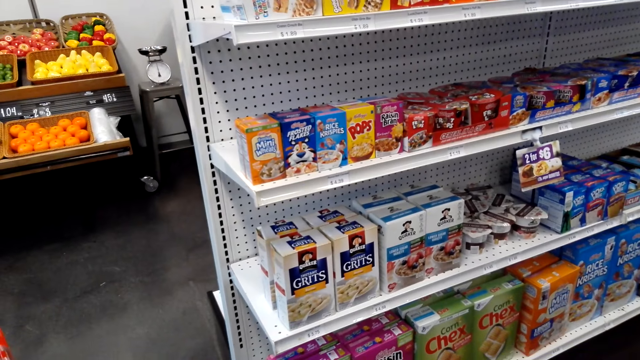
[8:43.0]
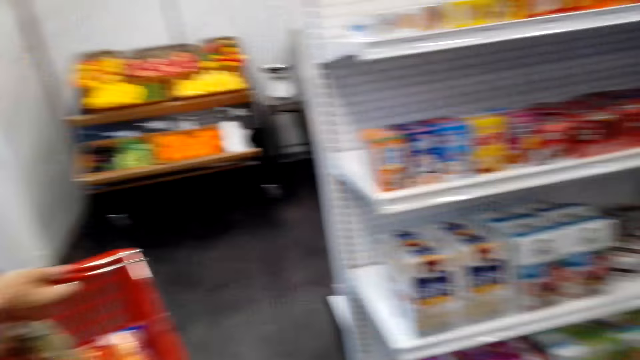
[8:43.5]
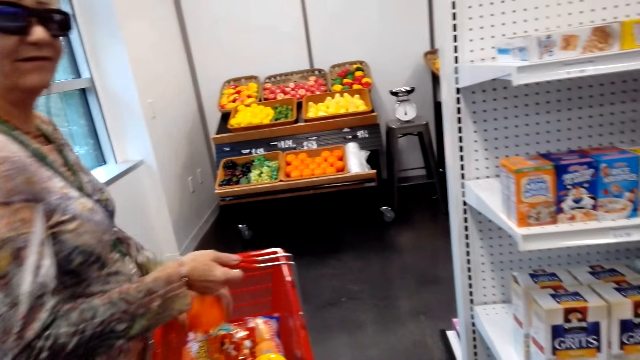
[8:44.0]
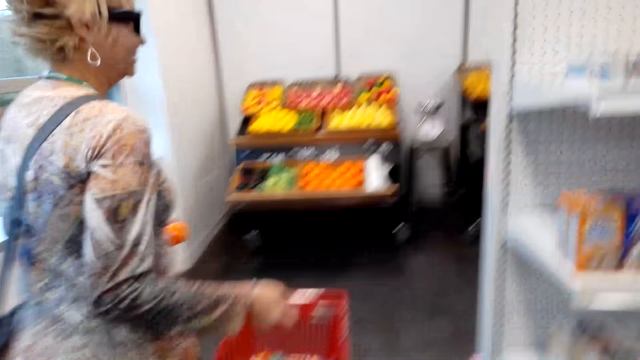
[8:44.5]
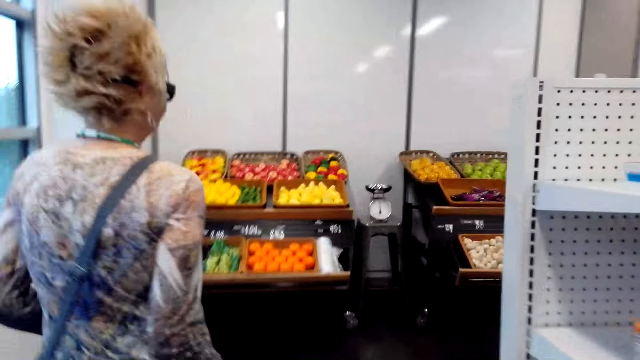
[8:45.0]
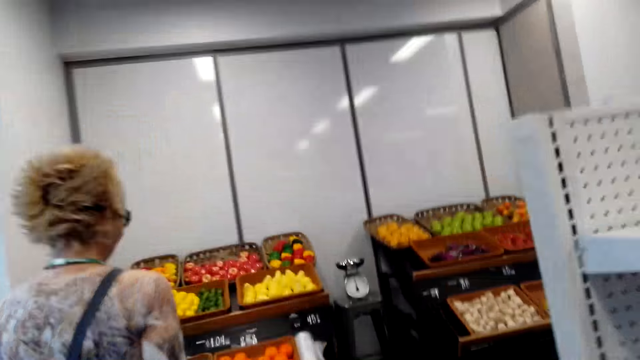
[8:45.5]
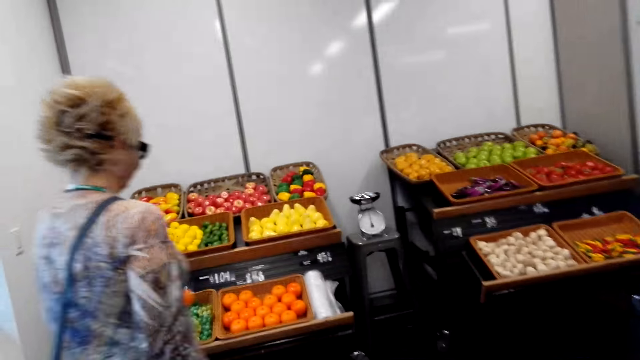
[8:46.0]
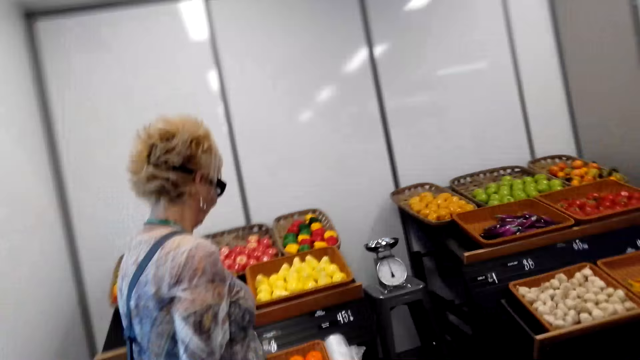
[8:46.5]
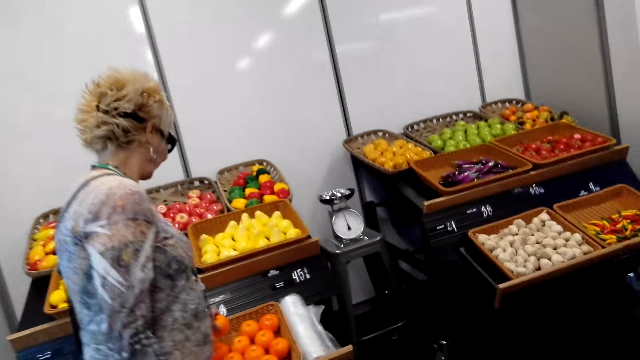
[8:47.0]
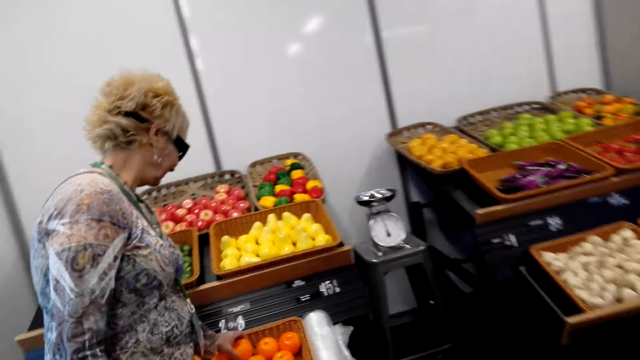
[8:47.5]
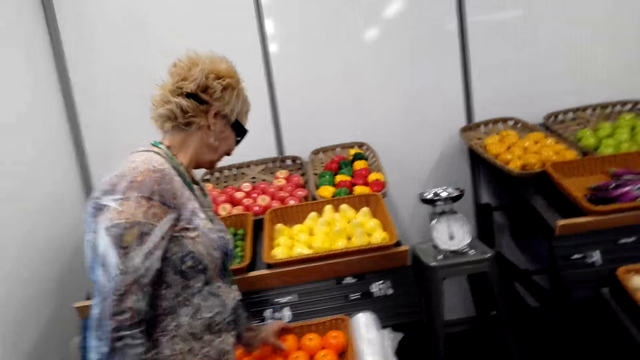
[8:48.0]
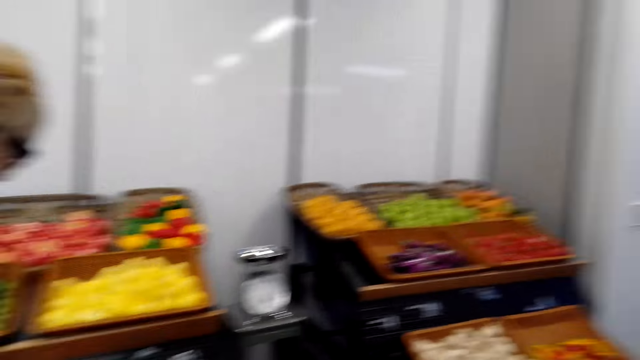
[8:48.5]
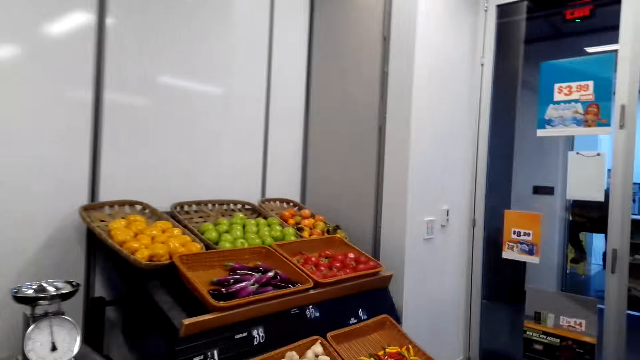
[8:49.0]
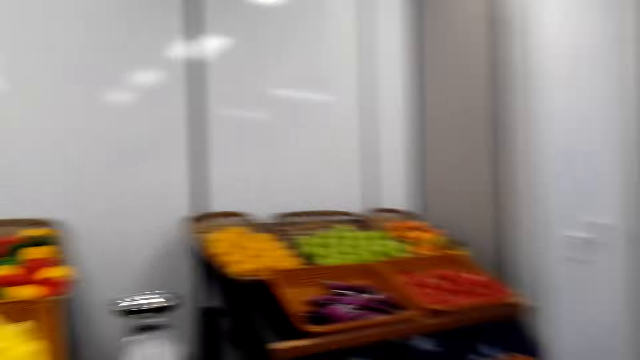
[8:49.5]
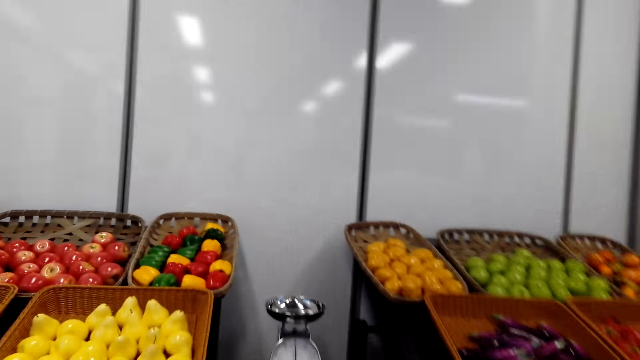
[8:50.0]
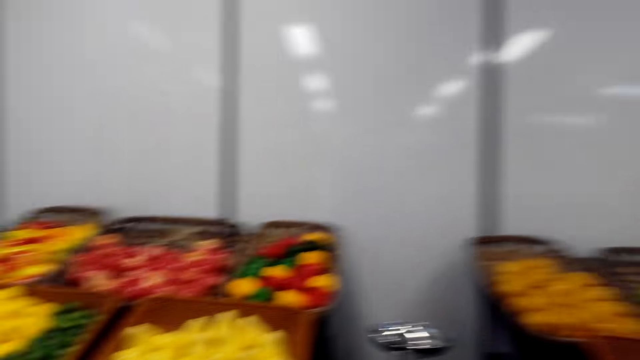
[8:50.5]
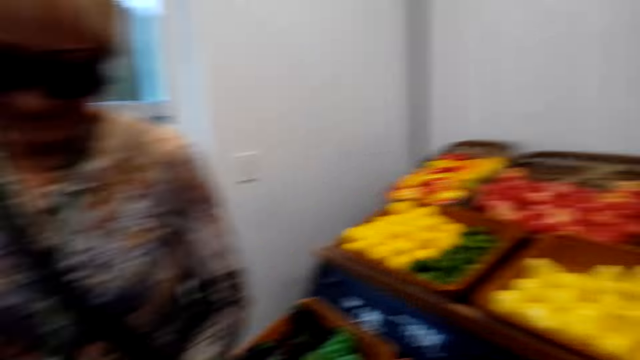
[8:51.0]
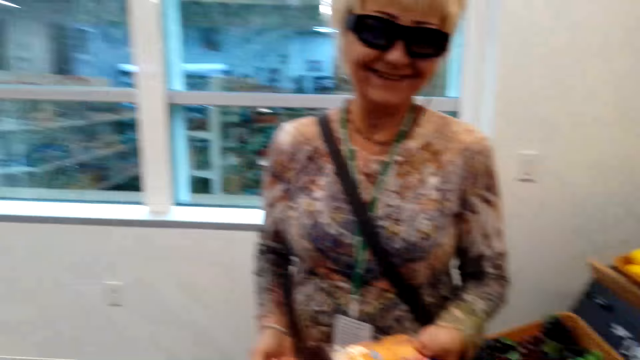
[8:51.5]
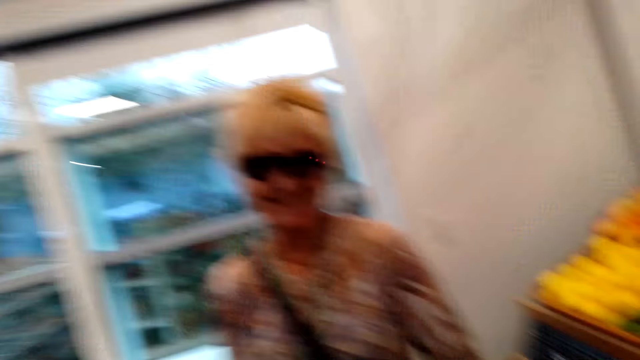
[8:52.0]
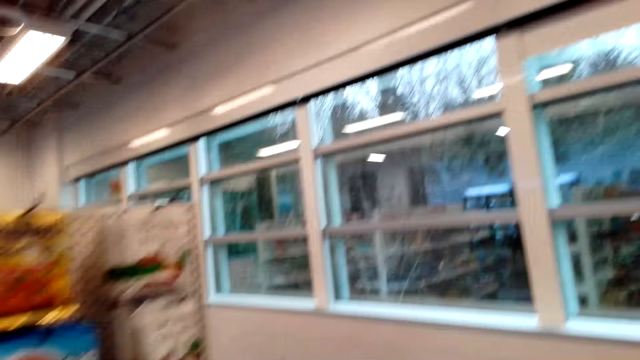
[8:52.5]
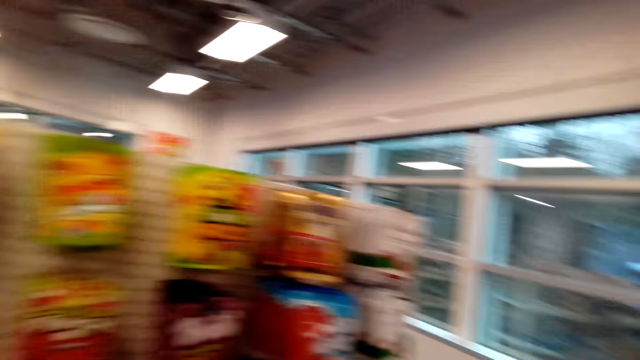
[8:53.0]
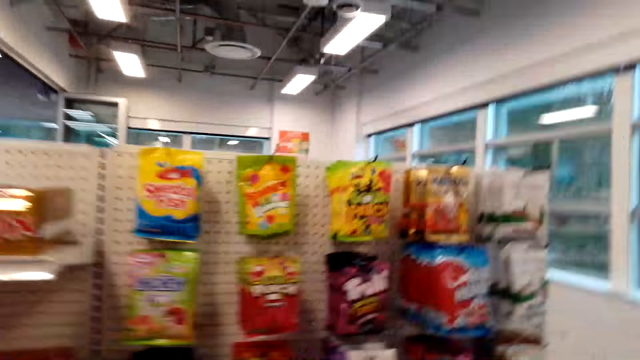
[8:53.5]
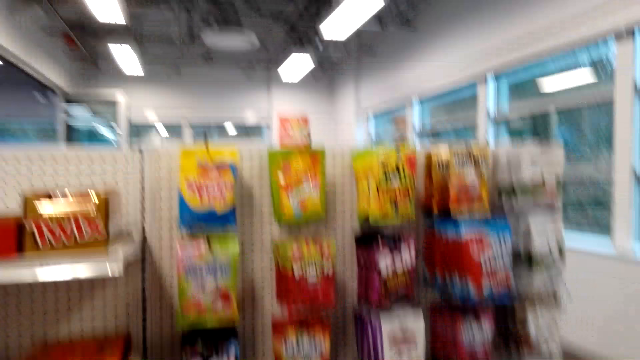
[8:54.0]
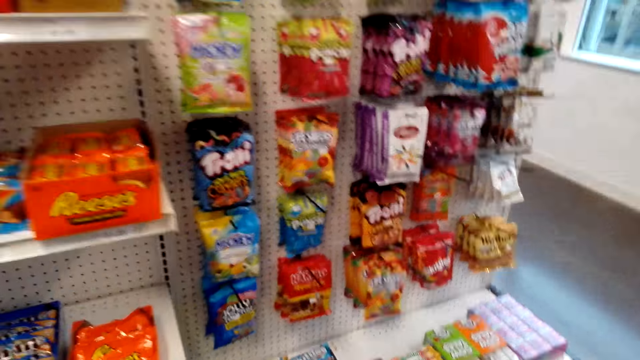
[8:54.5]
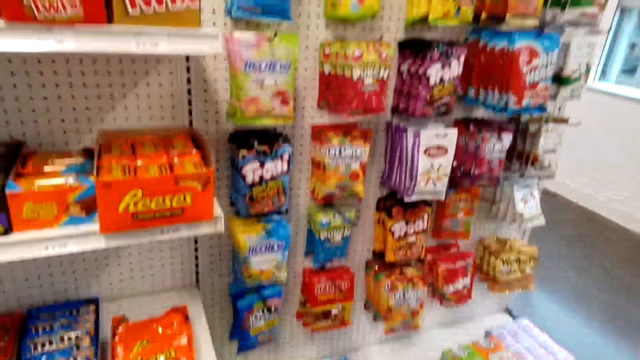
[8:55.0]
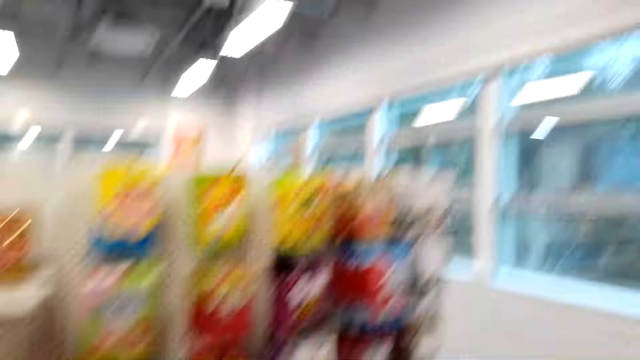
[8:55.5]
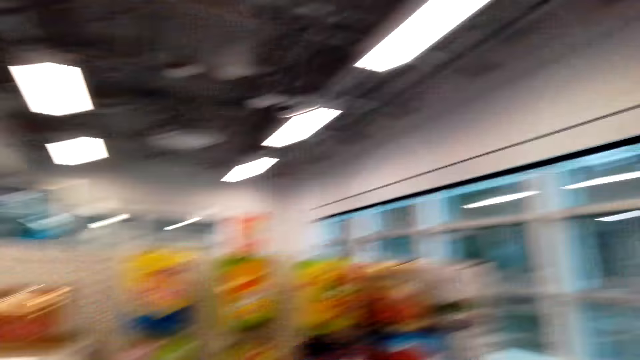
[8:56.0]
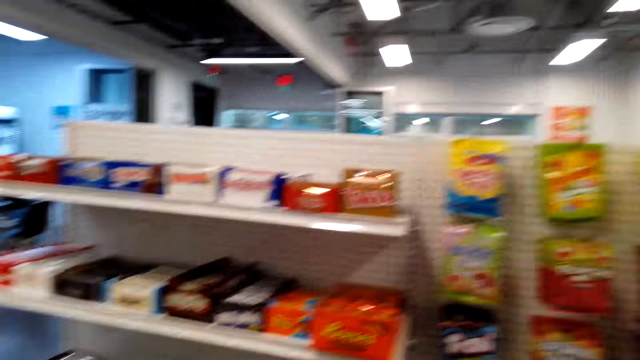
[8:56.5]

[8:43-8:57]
The camera wearer looks at the food stuff on the shelves. They look aside. A woman takes an orange from the carrier. The woman walks. The woman places the orange in the bucket. The camera wearer walks. They look around. They look at the woman. They look at items on the shelf.

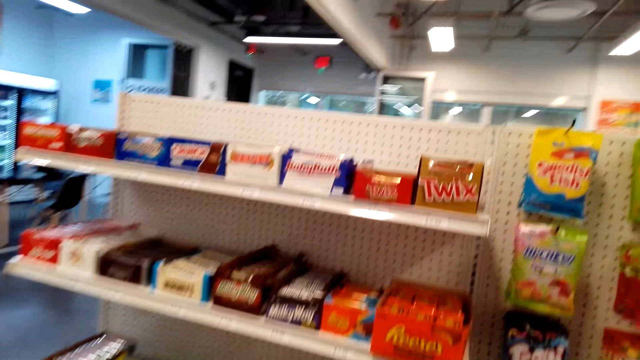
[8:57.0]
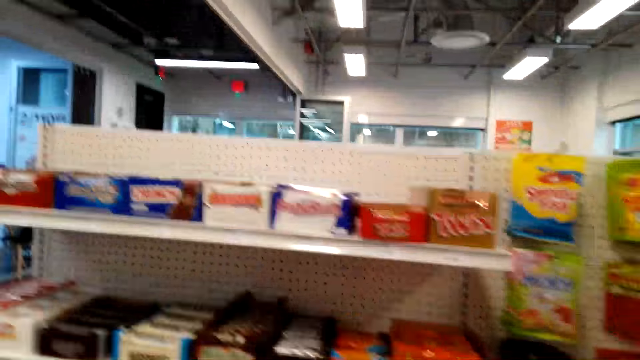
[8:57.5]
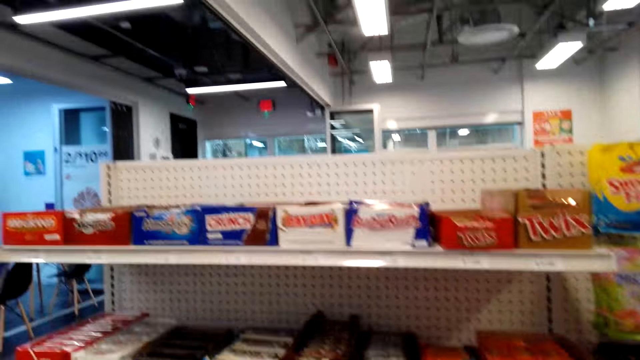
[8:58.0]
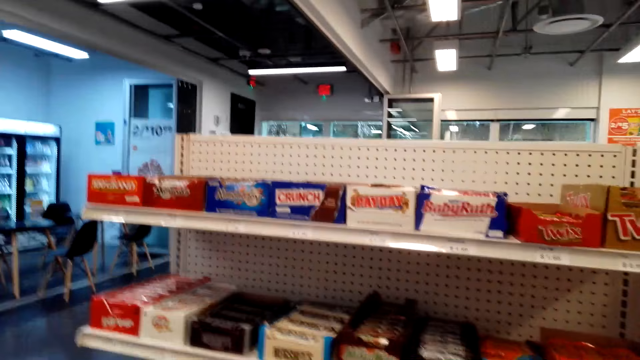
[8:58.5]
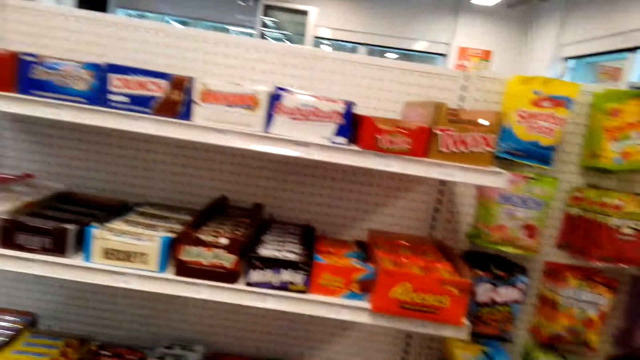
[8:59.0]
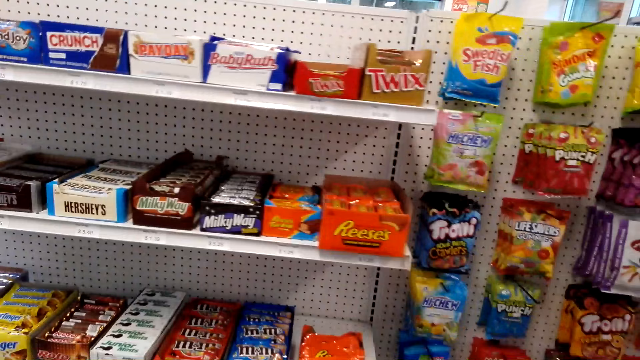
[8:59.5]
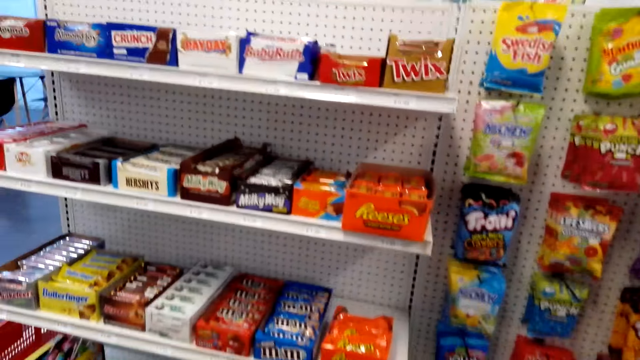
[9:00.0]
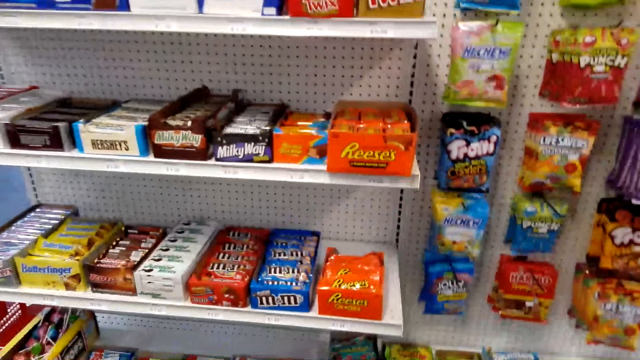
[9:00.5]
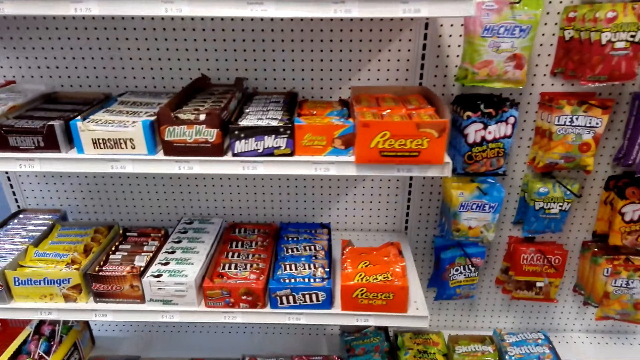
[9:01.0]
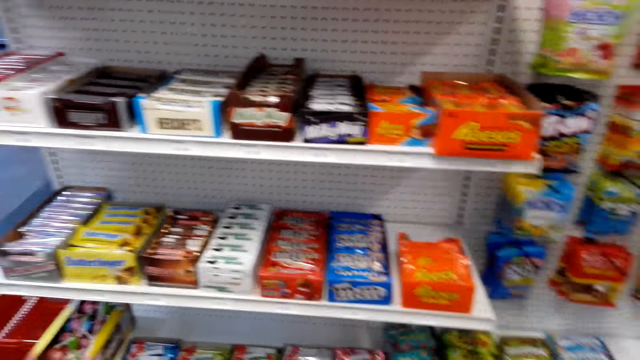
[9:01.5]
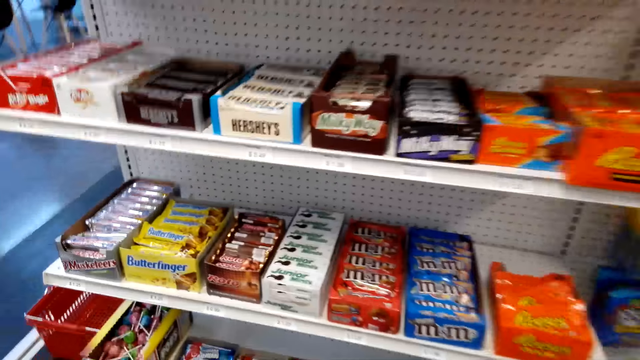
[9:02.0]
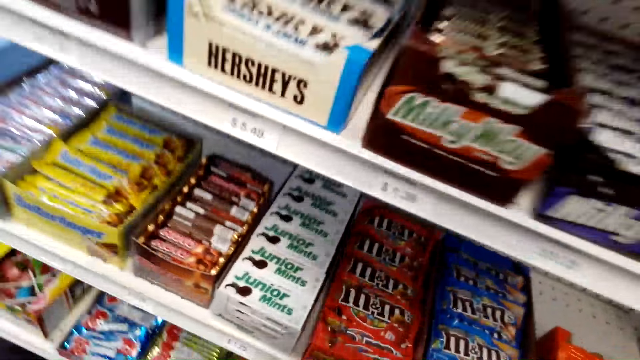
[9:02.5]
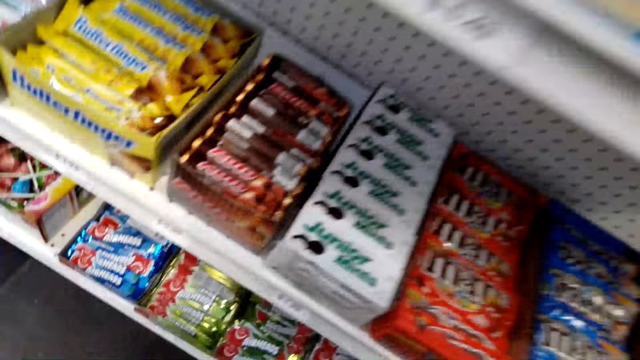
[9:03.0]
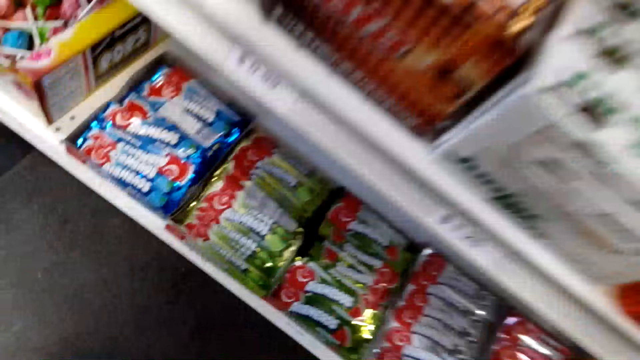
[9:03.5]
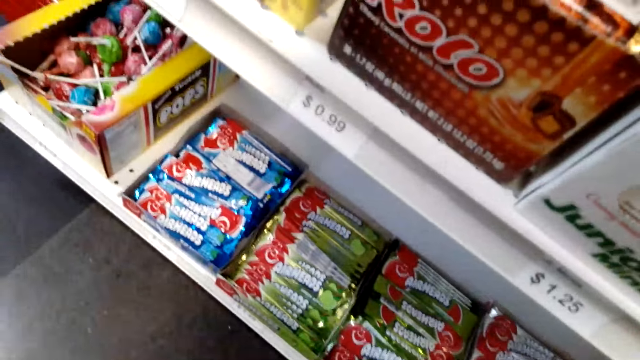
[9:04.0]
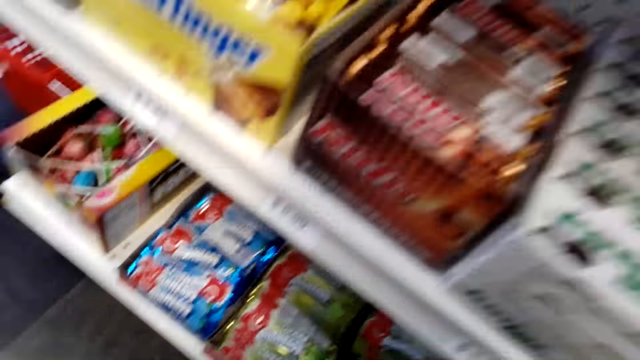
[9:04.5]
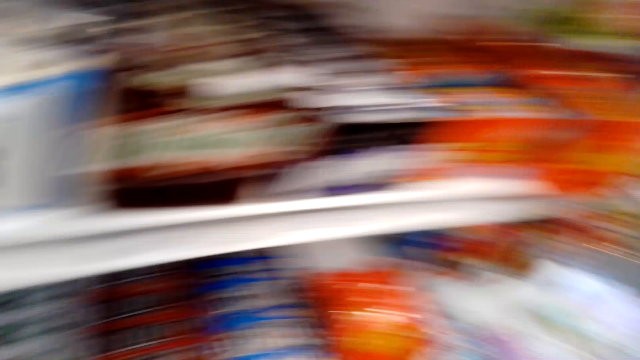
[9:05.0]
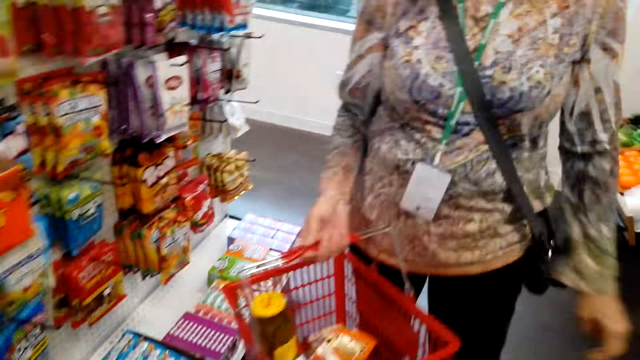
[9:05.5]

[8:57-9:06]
The camera wearer collects food stuff.
